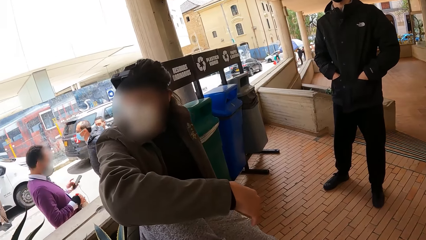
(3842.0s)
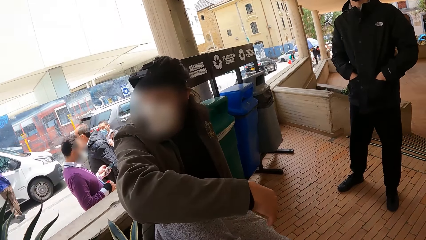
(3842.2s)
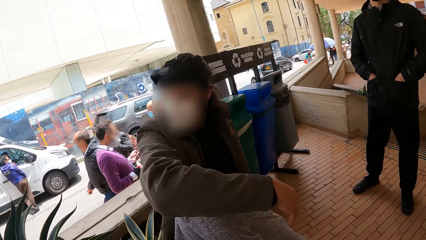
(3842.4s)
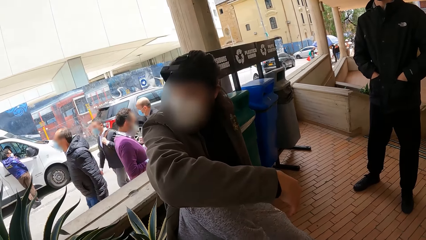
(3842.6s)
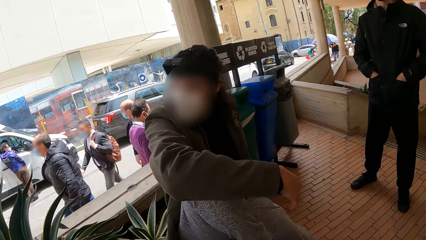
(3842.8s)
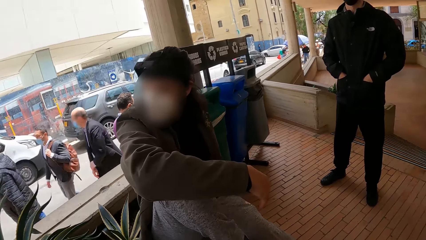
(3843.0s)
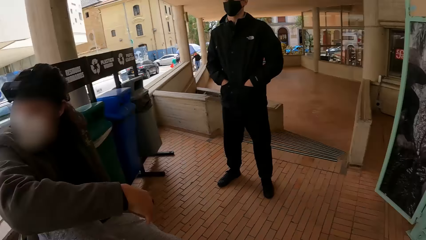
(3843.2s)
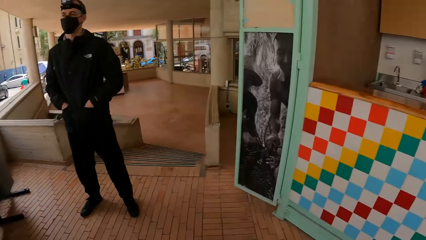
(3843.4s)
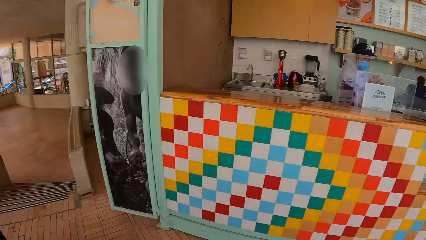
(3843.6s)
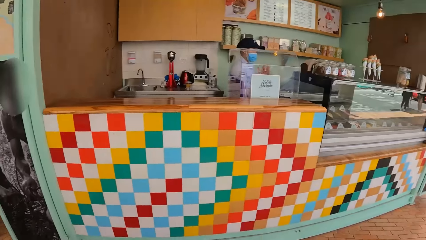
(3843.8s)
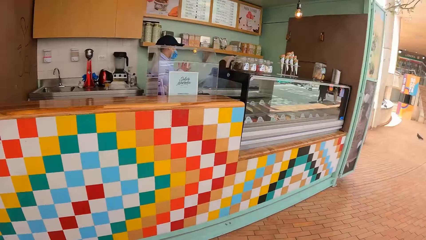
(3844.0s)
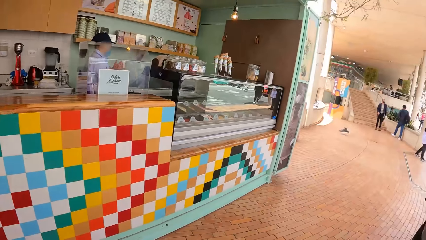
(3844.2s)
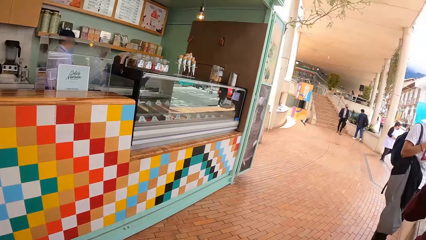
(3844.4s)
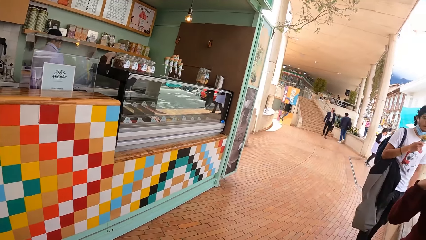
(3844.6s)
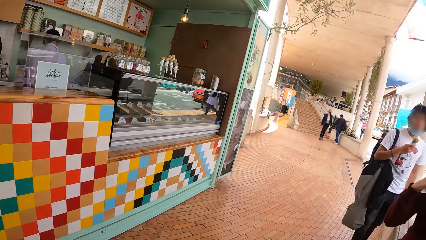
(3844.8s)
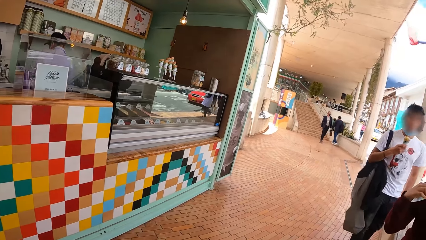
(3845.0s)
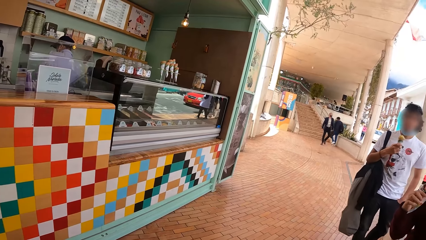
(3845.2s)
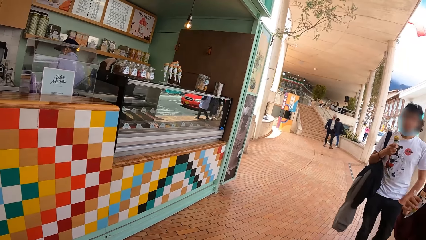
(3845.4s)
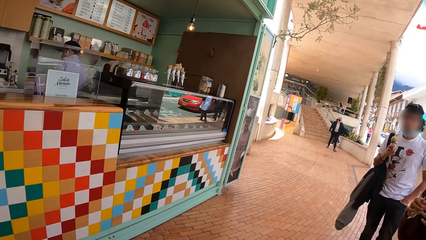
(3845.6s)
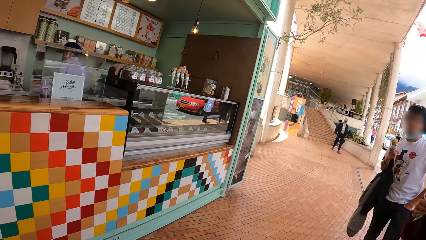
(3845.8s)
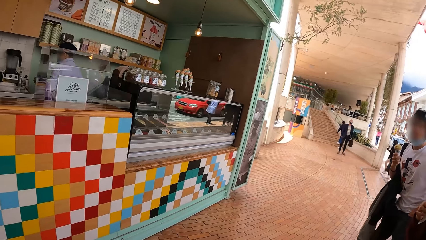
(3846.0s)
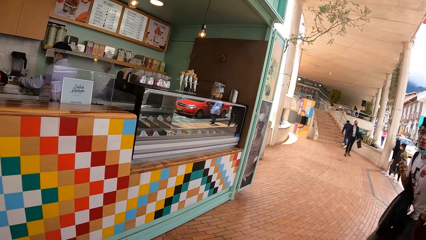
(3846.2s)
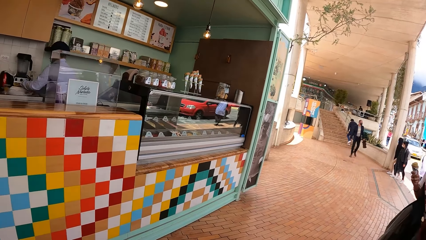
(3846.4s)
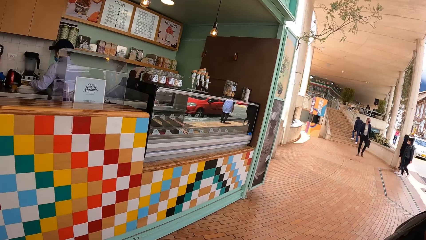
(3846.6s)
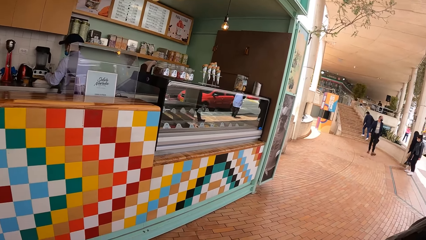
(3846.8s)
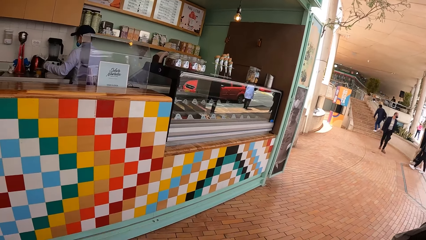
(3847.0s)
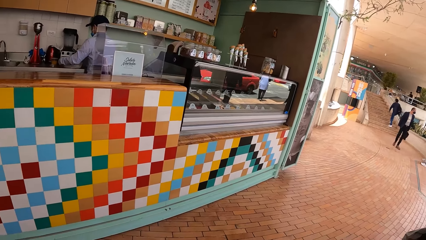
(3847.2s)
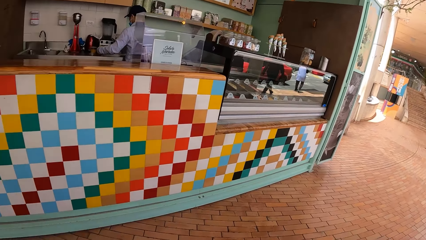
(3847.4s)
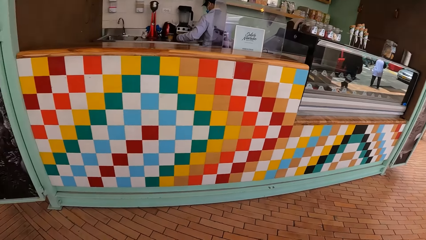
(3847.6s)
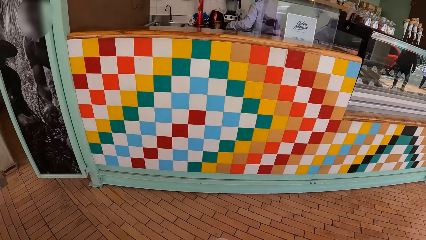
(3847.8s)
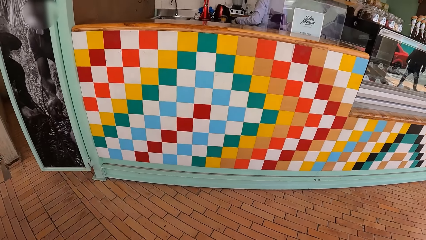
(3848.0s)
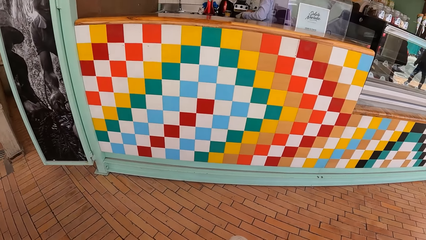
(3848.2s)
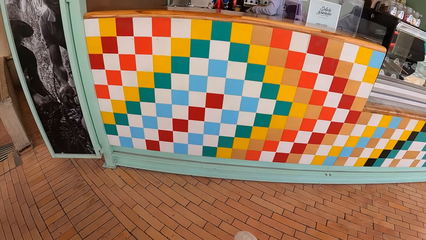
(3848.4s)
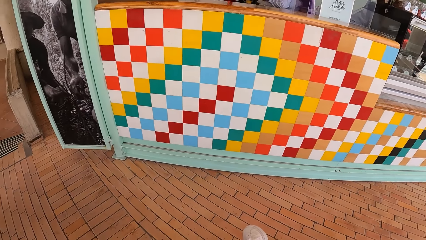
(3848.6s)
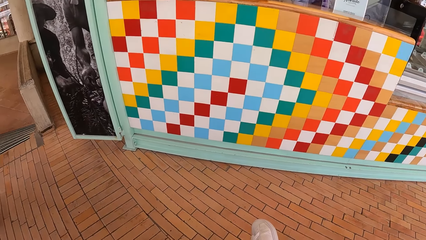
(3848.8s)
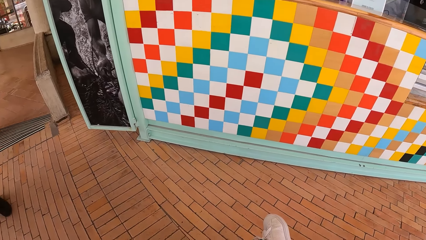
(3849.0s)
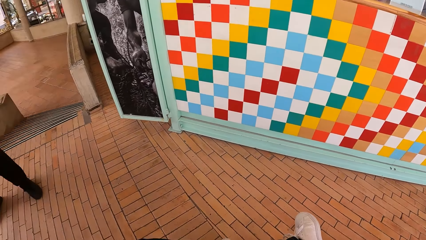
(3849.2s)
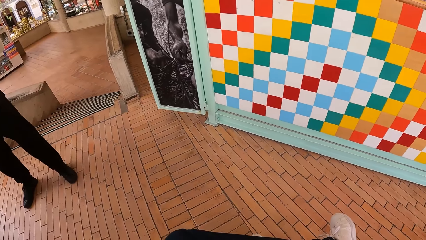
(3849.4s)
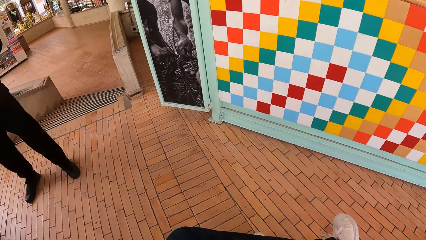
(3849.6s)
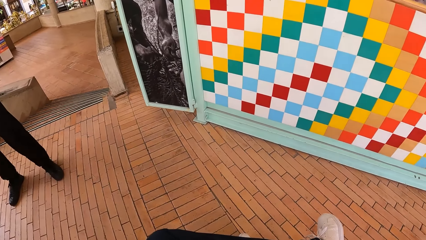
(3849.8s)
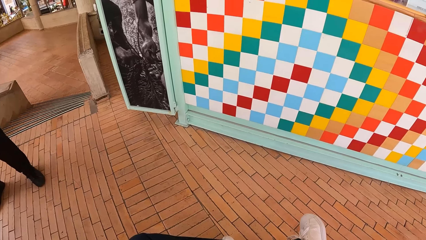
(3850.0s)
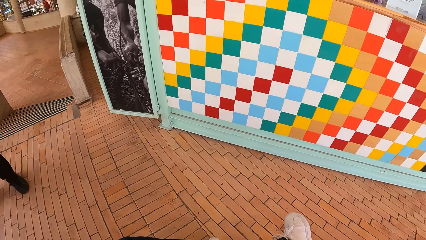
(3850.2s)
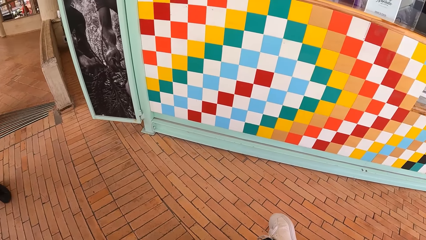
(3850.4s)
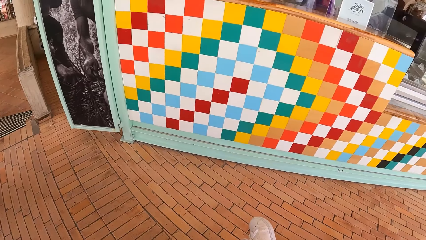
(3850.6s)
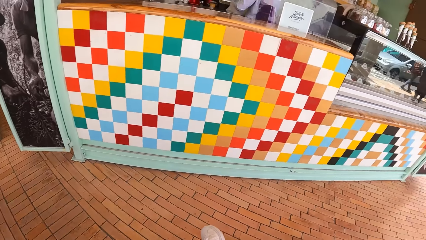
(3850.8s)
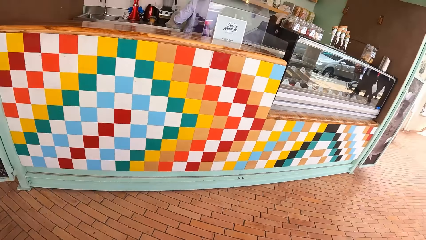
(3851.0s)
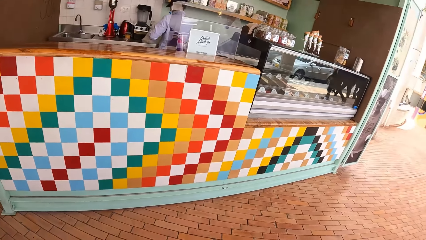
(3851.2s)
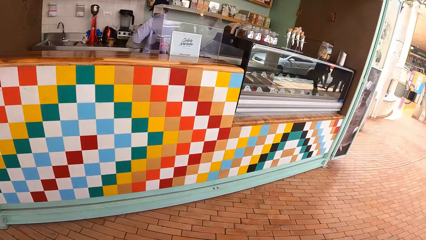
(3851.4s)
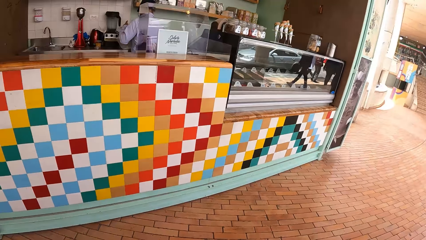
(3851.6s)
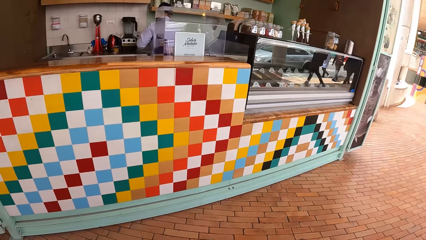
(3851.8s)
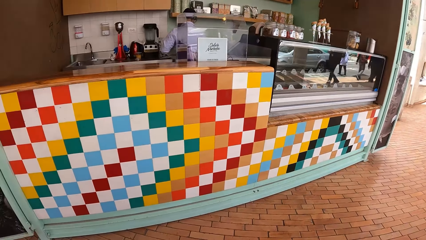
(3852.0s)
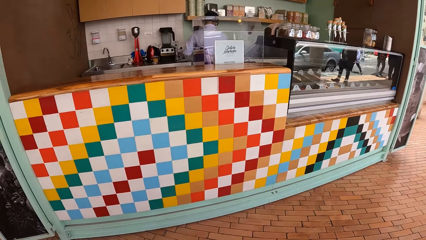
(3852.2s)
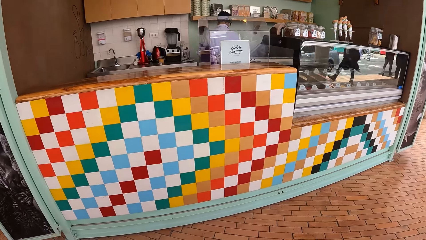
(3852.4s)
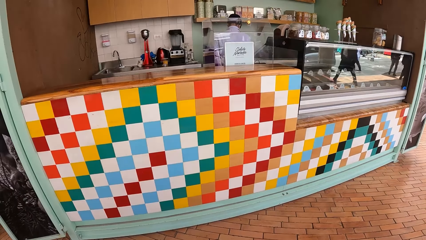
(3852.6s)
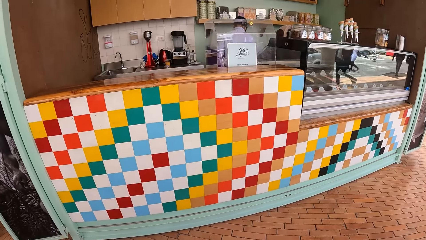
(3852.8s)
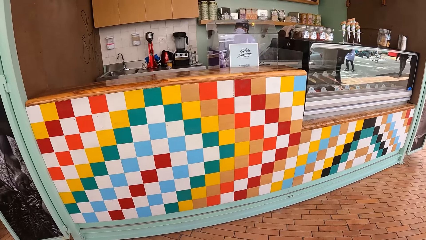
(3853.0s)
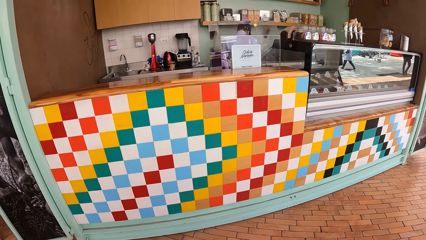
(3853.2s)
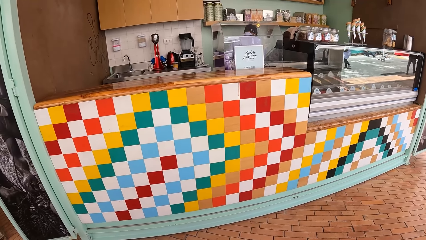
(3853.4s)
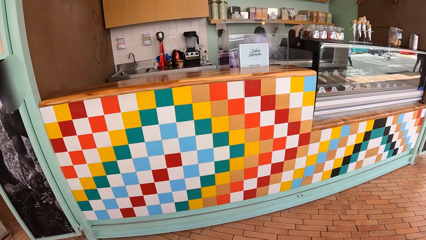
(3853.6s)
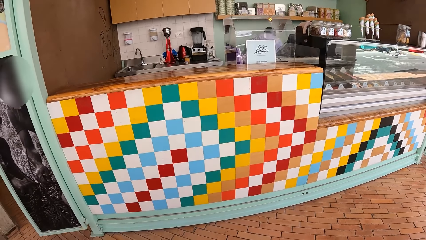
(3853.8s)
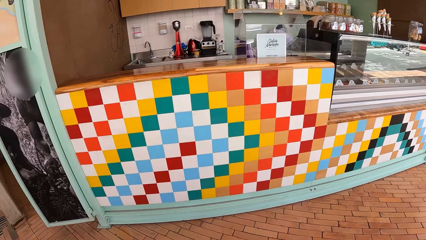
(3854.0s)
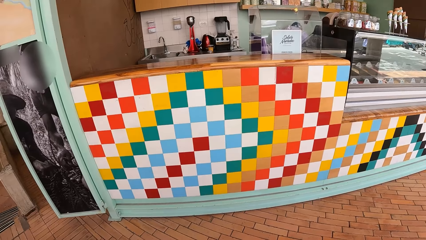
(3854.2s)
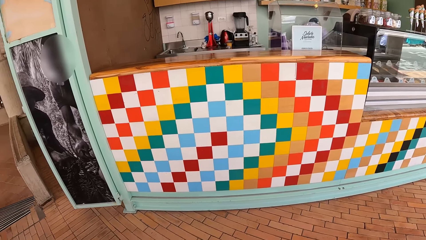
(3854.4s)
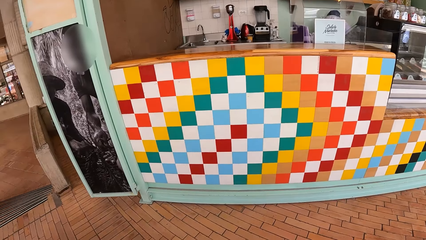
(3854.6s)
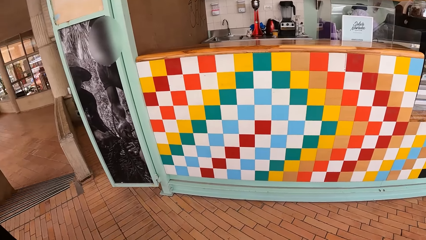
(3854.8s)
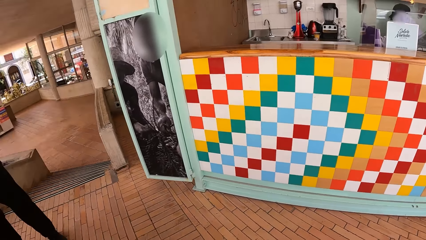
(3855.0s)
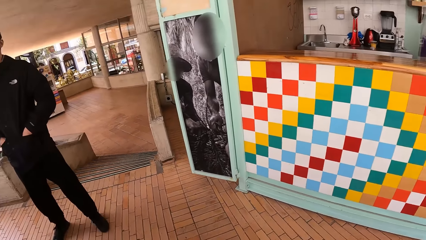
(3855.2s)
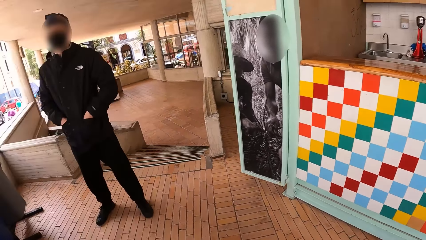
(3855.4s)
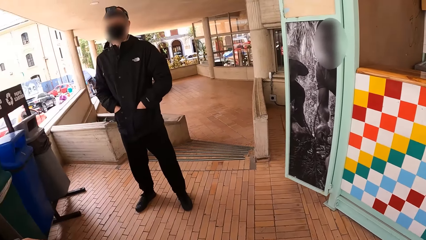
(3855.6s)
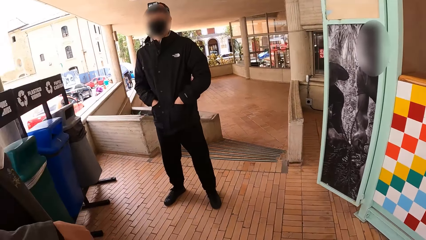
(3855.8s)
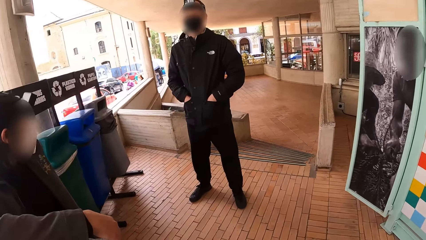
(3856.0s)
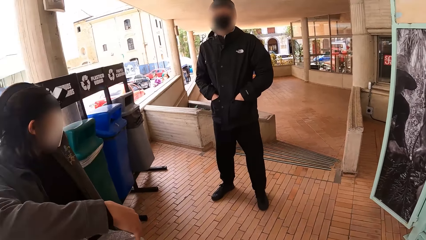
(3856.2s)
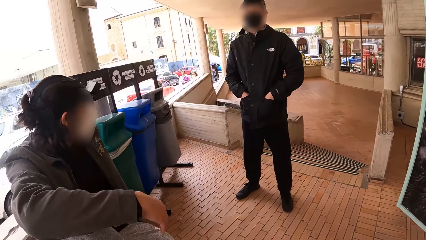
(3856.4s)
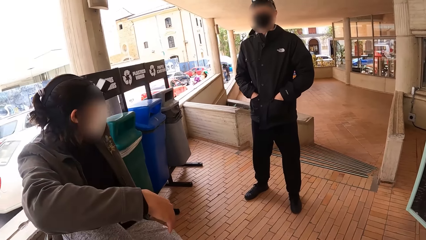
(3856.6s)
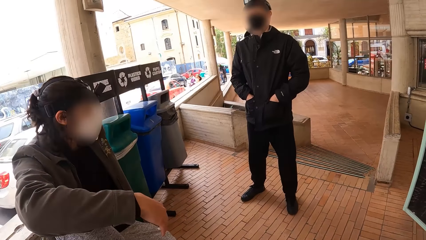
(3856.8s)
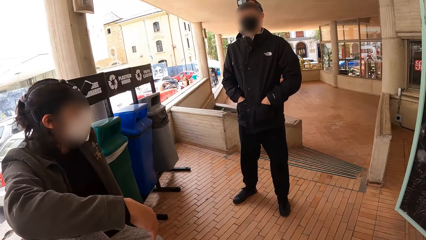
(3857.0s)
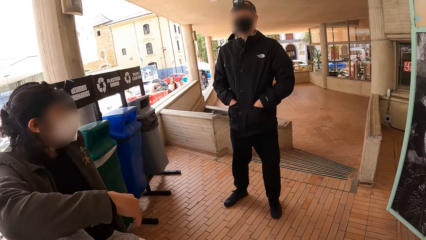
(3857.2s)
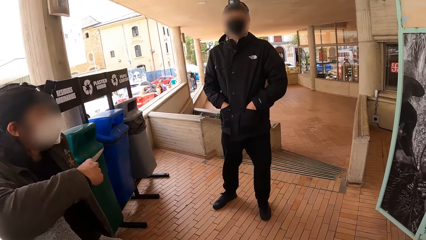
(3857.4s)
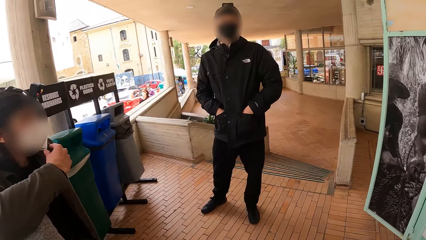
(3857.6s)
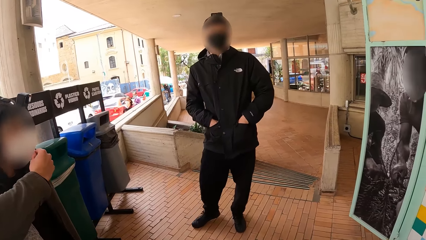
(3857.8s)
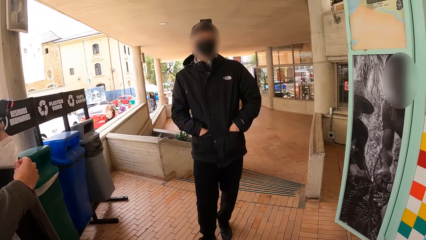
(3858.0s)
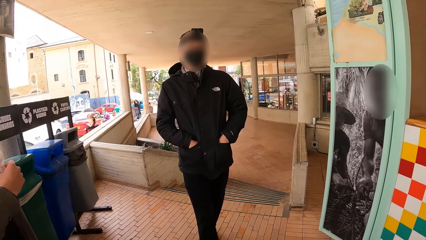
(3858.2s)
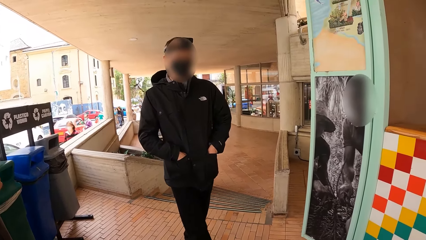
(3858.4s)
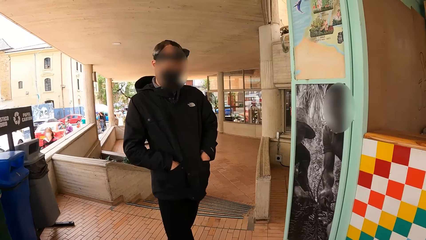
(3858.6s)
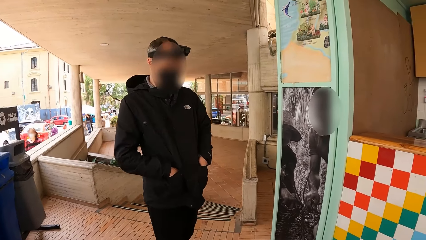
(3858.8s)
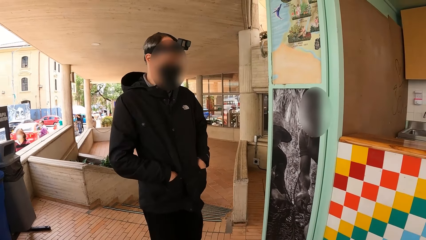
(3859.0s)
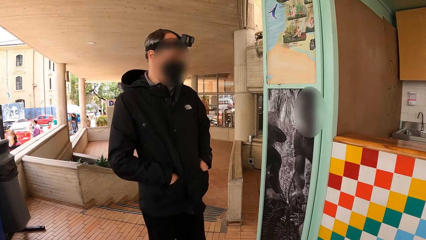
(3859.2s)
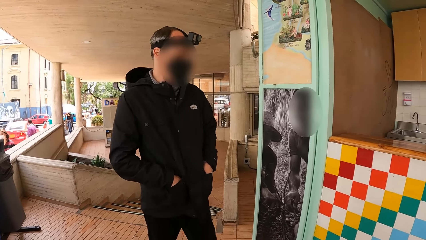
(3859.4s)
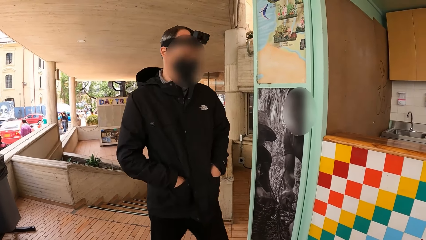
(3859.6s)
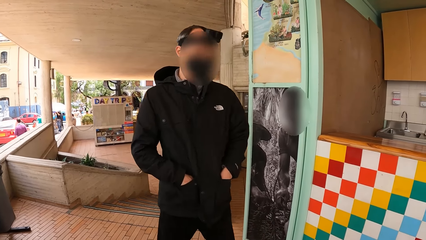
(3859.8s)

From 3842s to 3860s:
The camera wearer looks around the building. A woman moves some plates on a slab with both hands. The camera wearer stares down. They stare at the ice cream parlor. They stare at a man. They stare at another man. A man adjusts his facemask with his right hand. The second man walks around the building.
